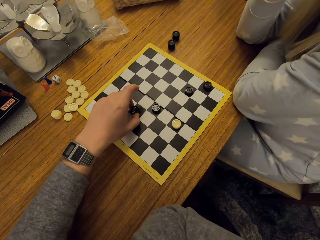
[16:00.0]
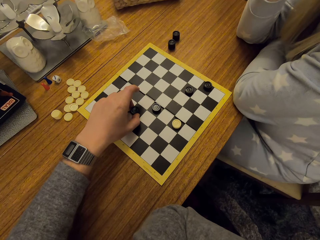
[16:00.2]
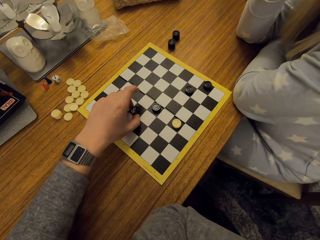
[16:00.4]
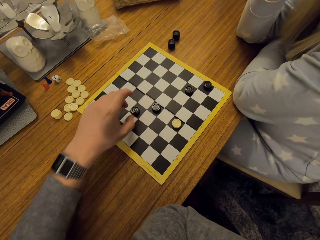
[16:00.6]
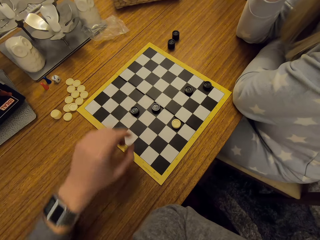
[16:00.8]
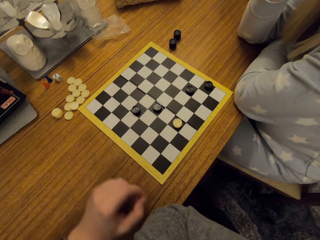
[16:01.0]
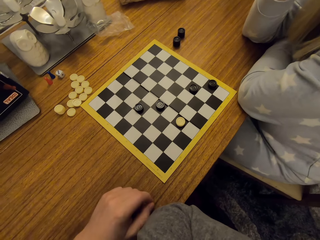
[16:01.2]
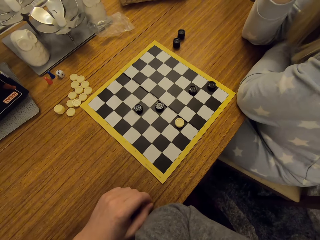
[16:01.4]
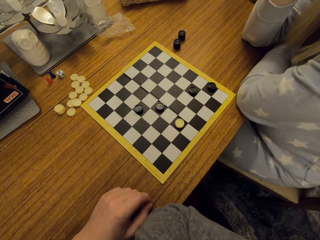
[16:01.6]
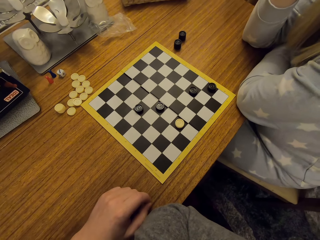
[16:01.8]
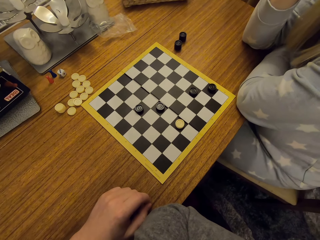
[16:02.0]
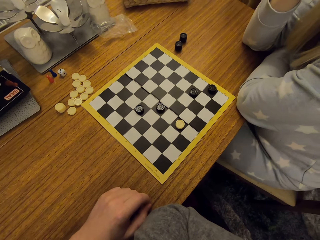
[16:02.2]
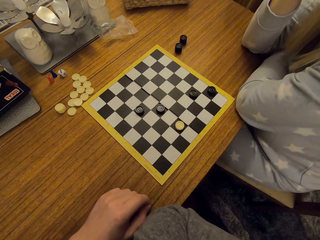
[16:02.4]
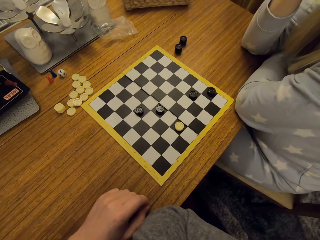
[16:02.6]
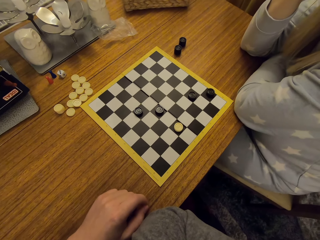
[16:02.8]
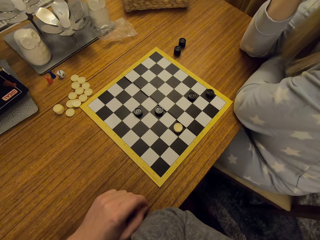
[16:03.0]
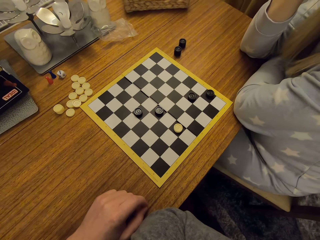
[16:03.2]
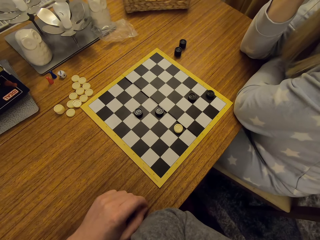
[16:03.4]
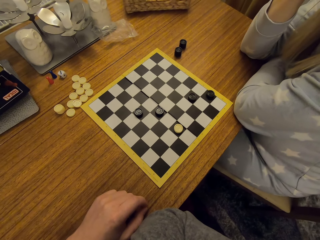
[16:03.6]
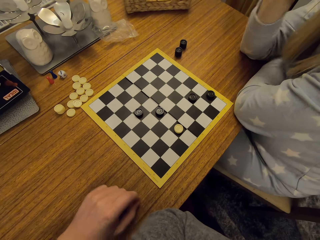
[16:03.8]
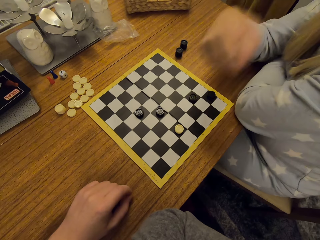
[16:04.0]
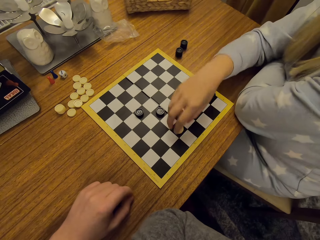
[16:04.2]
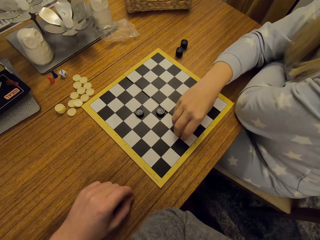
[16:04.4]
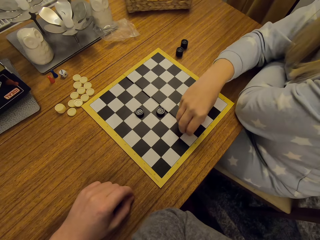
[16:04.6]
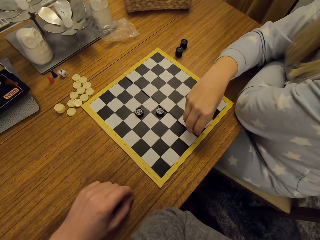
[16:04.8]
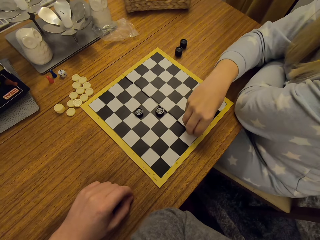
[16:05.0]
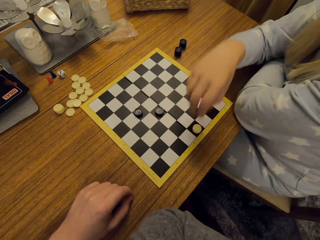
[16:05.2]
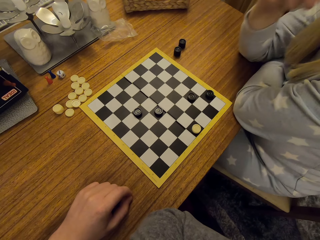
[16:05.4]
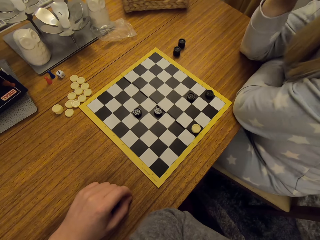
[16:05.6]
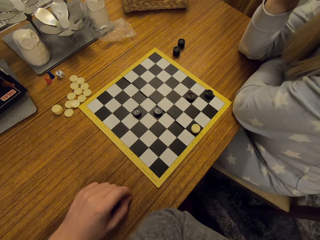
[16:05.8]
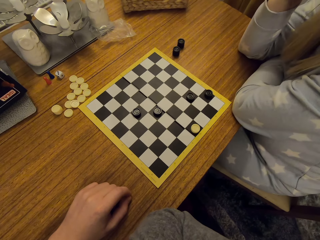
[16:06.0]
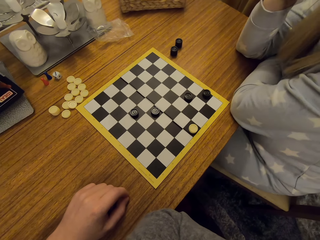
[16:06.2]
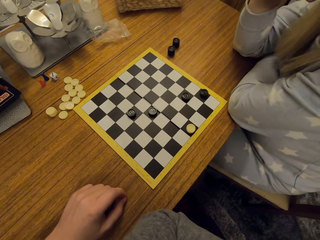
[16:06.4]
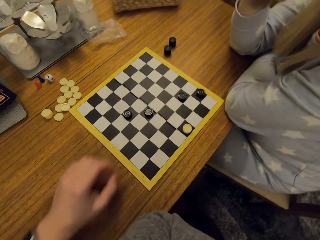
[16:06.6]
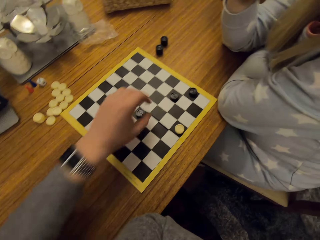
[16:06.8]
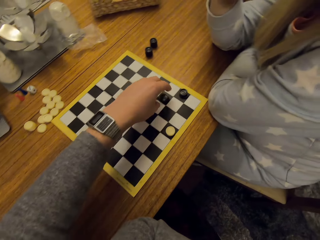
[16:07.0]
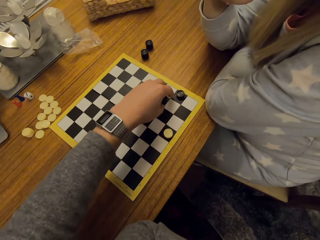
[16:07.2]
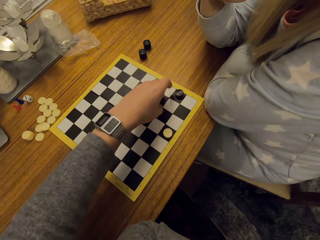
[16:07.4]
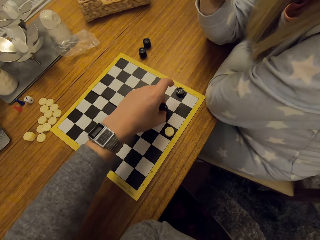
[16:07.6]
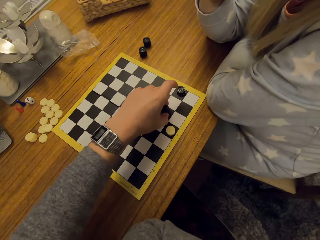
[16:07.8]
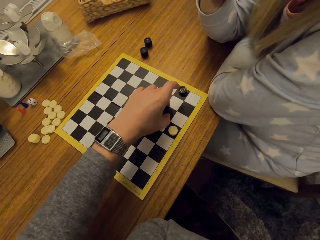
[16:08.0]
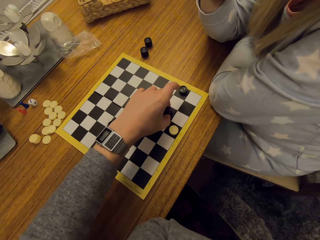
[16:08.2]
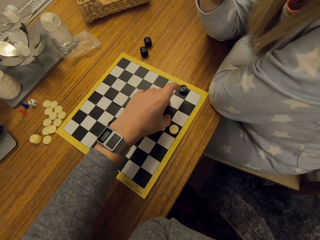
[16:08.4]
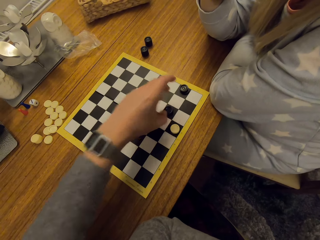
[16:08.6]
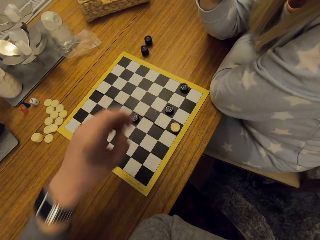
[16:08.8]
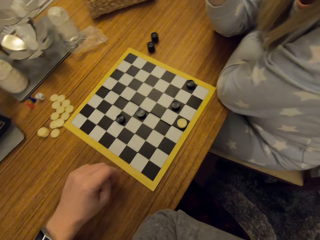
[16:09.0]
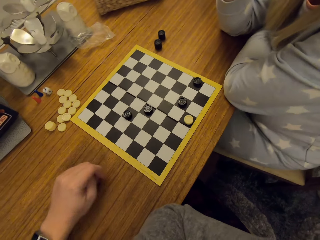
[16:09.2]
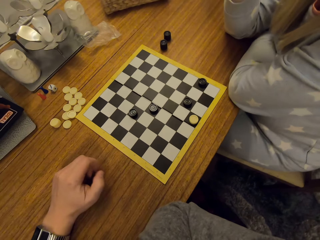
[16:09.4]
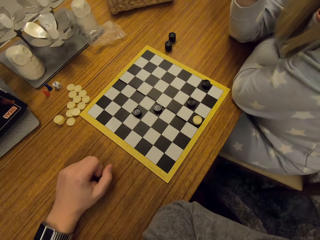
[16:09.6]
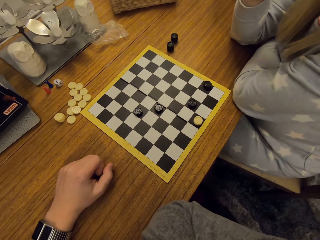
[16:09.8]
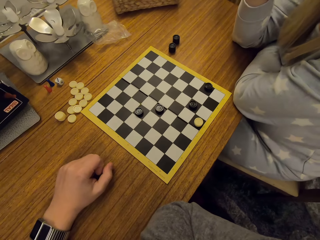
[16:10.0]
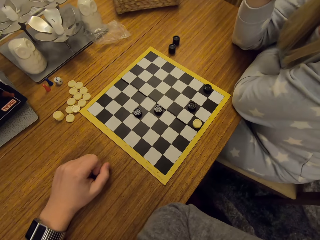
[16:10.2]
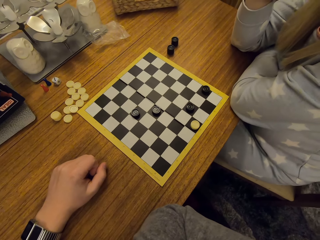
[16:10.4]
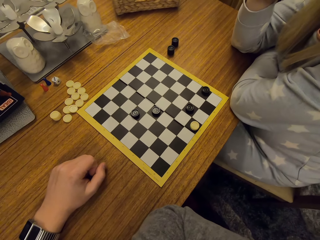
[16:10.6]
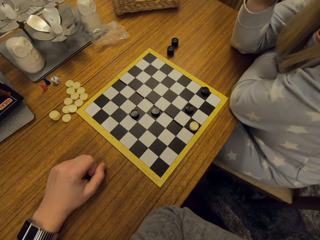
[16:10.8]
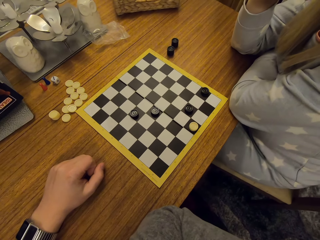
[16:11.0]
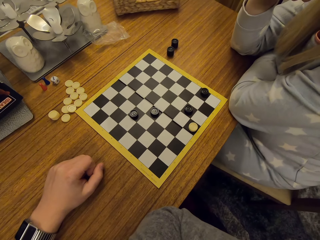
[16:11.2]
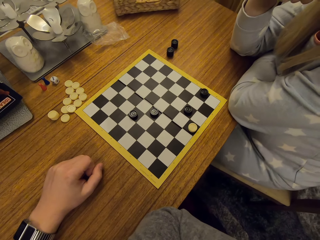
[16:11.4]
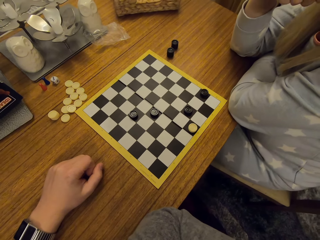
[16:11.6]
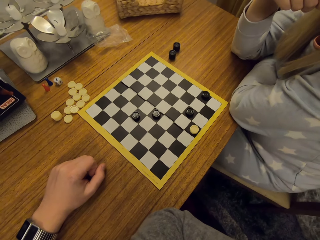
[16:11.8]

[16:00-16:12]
A woman plays the draught or chess. The camera wearer plays the draught.

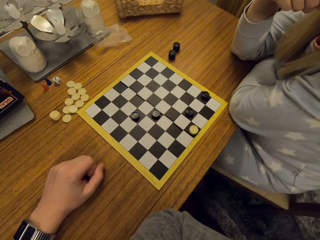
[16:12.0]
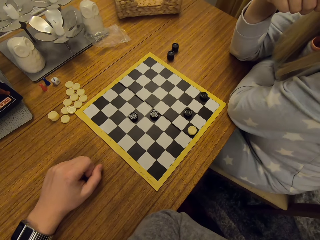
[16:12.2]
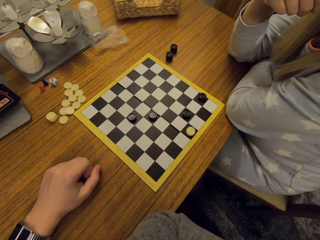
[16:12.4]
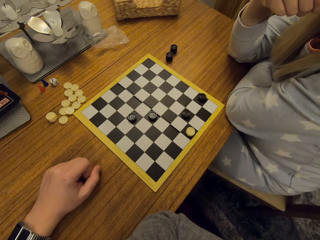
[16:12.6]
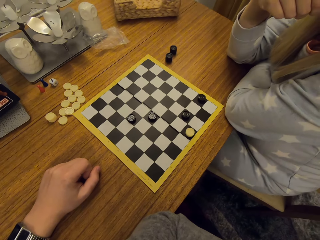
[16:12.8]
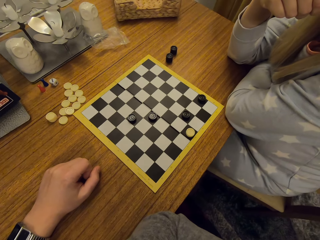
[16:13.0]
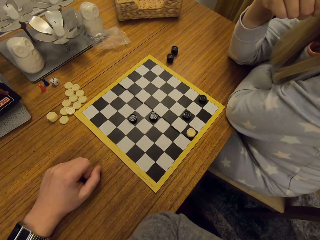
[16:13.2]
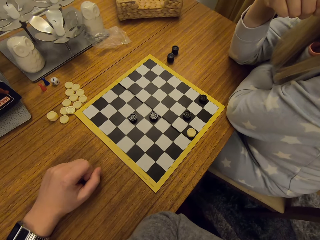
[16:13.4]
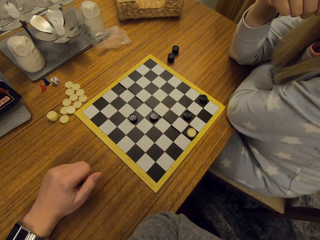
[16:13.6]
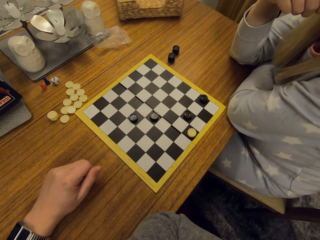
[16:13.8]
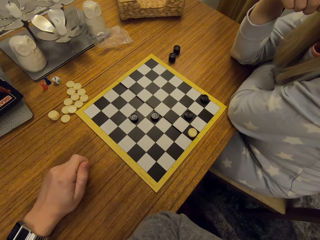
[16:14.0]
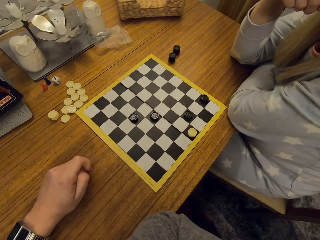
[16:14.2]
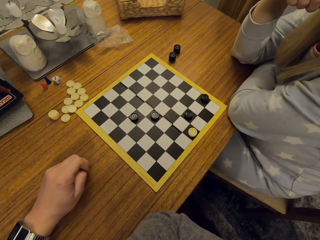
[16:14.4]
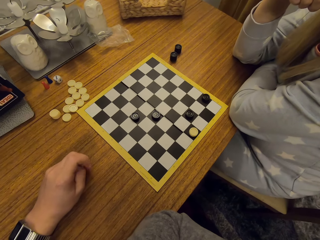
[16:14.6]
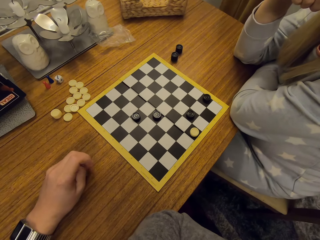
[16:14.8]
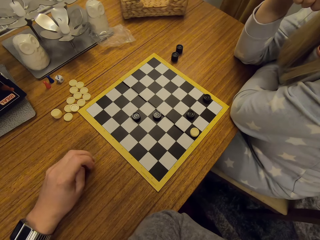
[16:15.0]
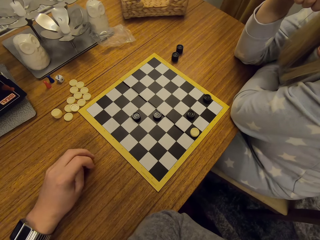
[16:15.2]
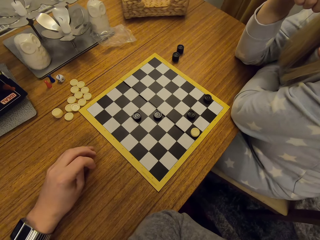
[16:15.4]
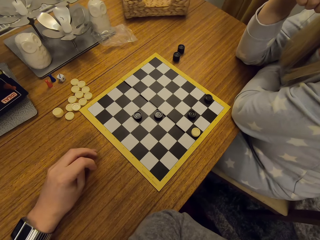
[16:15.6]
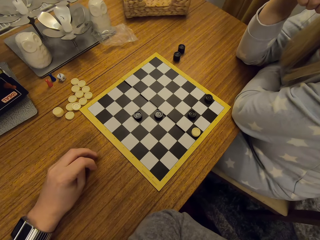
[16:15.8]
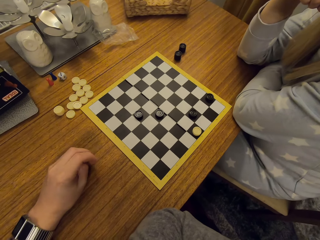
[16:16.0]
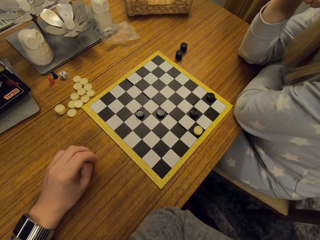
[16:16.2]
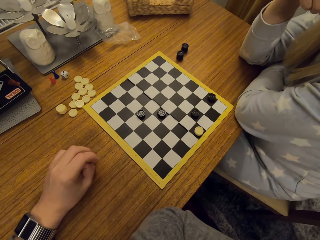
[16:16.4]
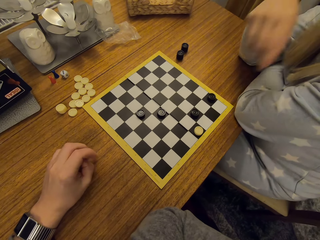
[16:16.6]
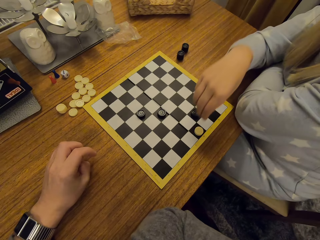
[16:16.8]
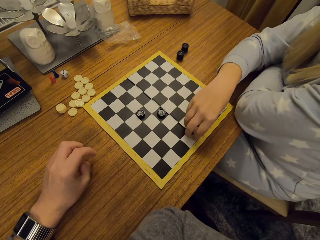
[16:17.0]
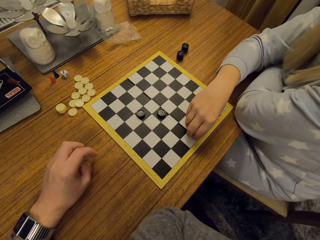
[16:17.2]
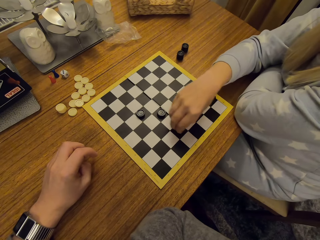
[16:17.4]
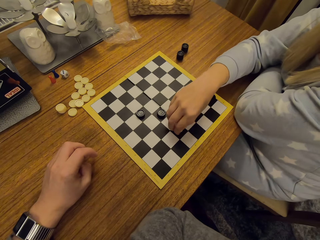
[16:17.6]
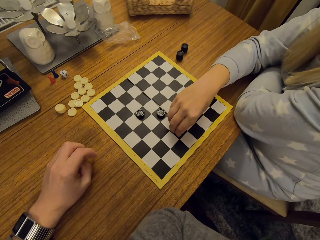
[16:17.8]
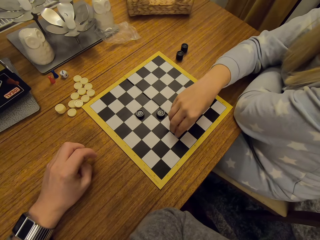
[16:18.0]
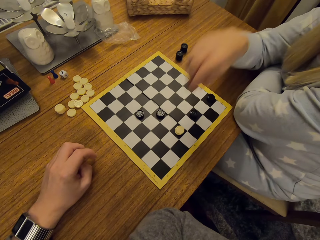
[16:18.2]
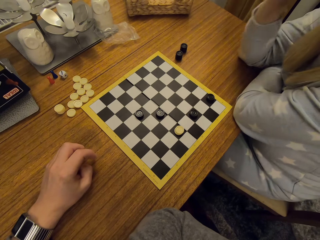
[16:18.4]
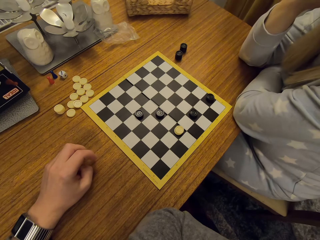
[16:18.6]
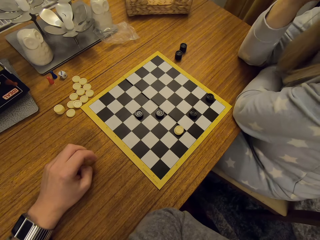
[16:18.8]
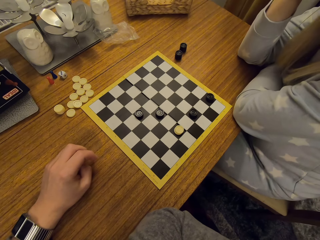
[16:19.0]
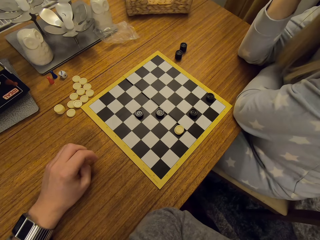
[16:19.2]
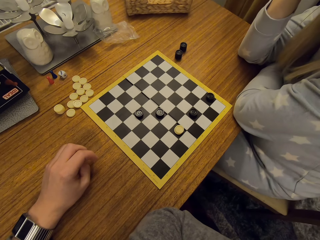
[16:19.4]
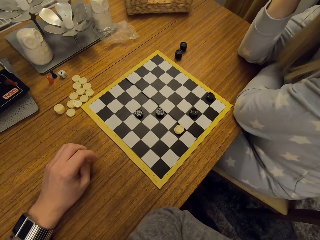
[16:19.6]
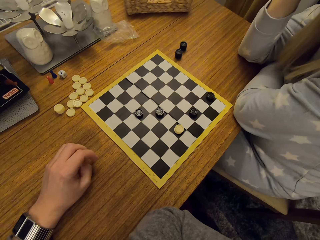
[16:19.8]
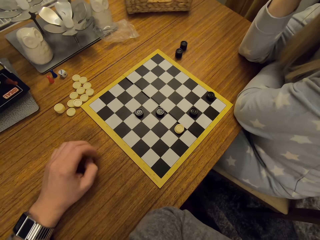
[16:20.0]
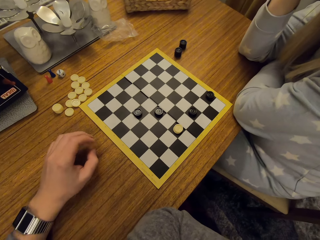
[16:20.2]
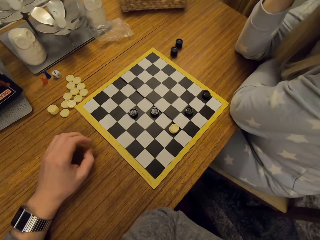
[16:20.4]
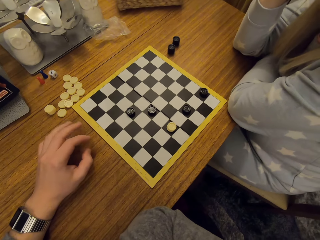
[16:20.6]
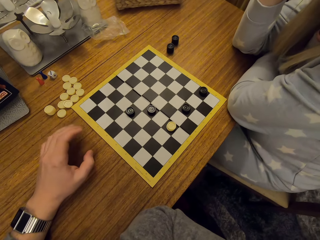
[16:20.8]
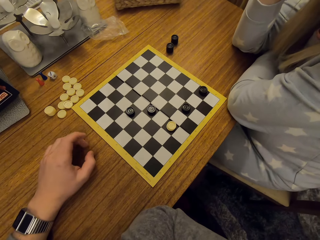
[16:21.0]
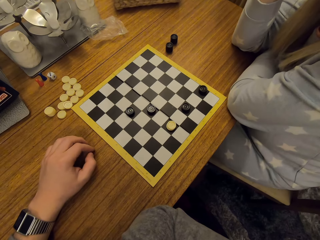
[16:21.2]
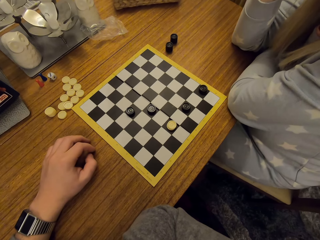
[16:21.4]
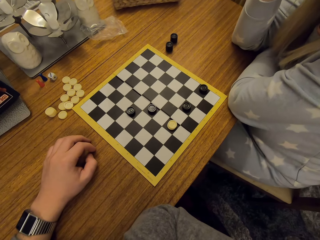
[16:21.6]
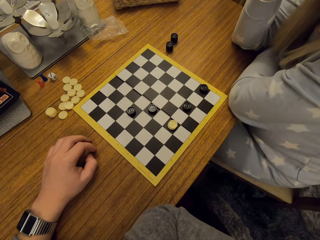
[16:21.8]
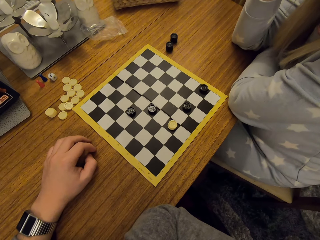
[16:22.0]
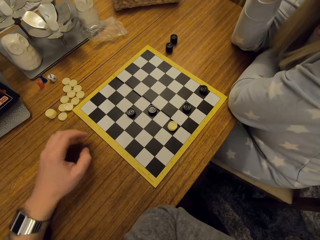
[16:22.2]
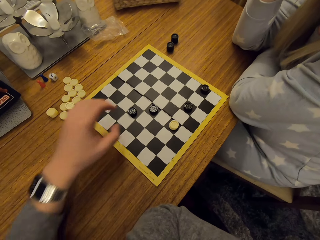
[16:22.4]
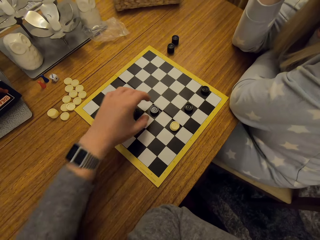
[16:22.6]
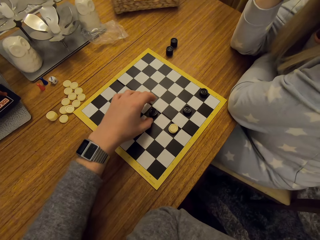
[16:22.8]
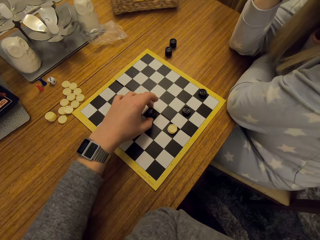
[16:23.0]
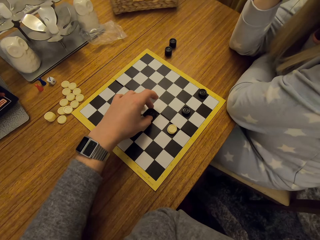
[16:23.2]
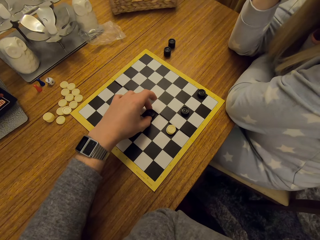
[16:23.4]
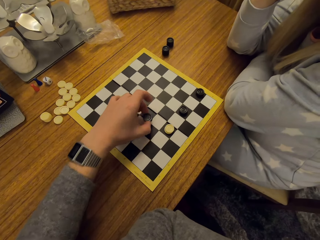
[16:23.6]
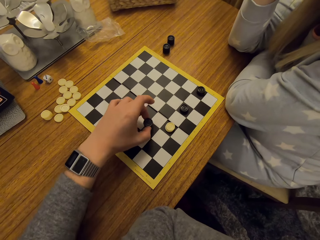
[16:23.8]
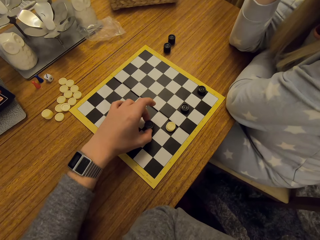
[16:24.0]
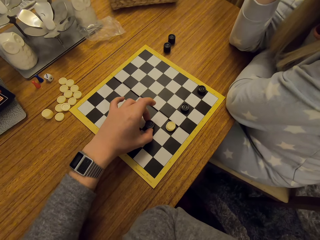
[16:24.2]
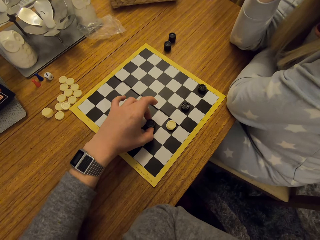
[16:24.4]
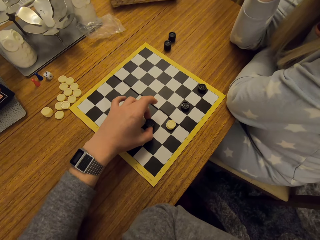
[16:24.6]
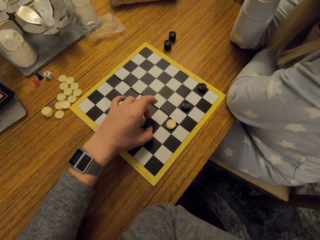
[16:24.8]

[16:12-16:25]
A woman plays the draught or chess. The camera wearer plays the draught.
